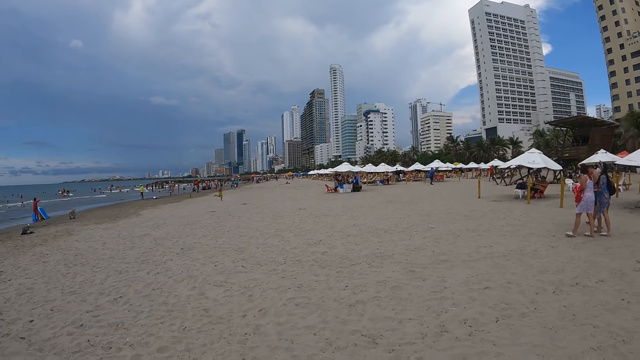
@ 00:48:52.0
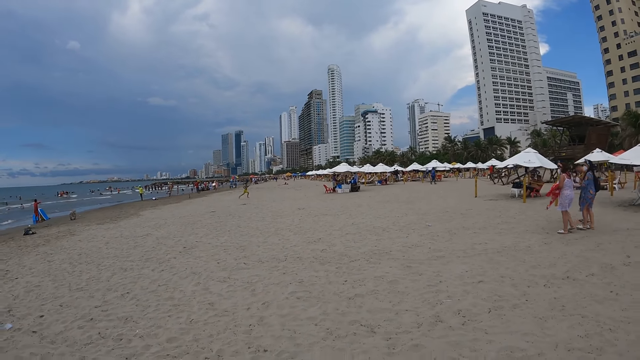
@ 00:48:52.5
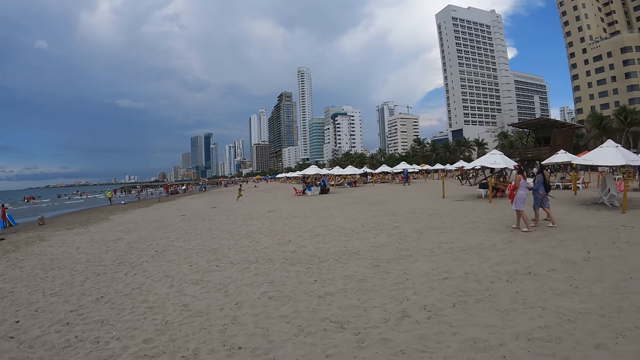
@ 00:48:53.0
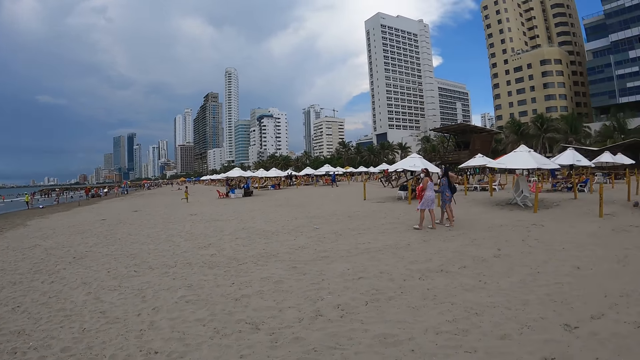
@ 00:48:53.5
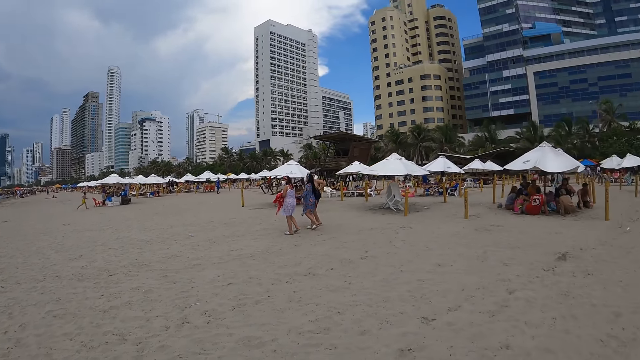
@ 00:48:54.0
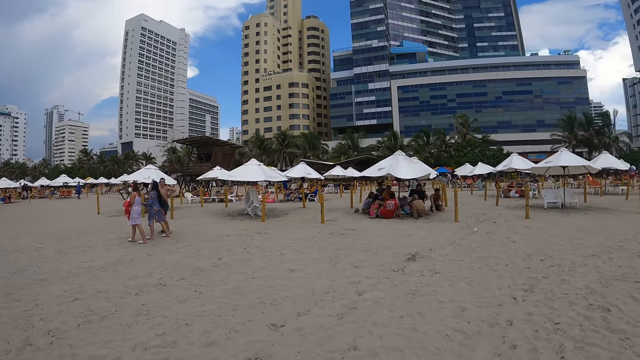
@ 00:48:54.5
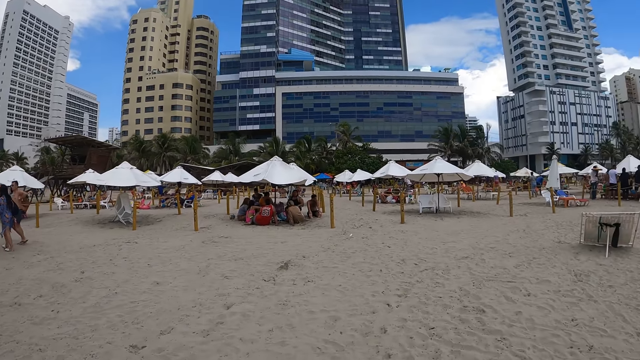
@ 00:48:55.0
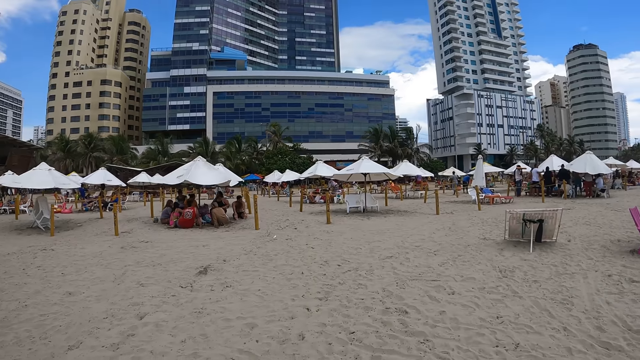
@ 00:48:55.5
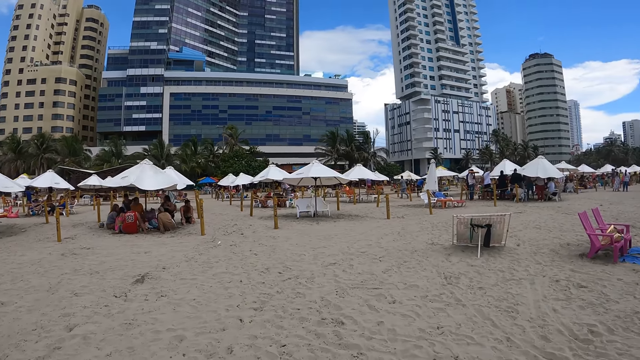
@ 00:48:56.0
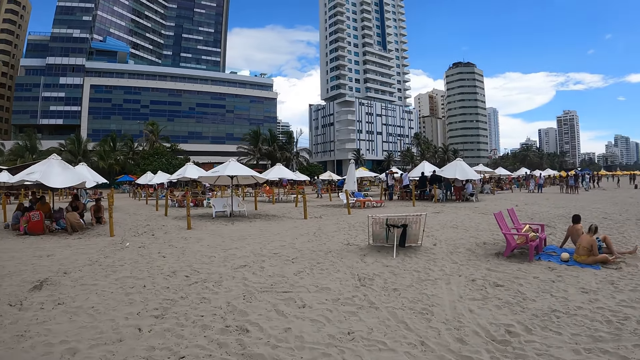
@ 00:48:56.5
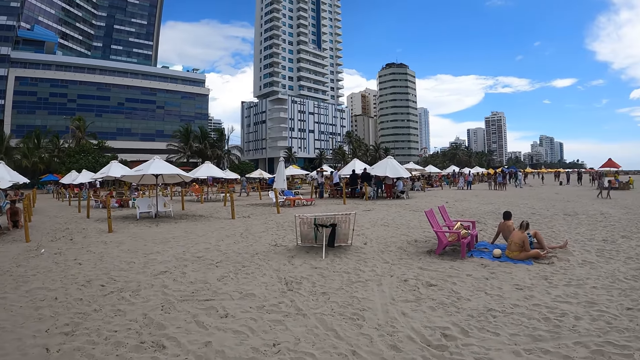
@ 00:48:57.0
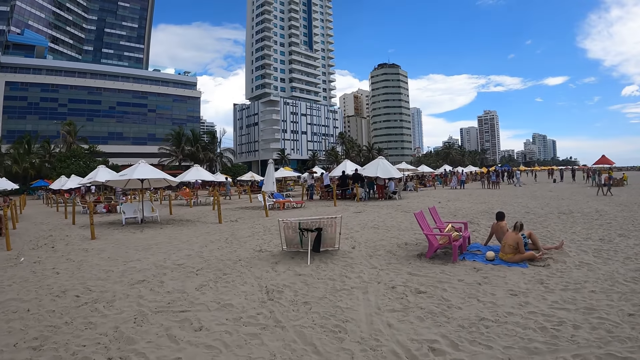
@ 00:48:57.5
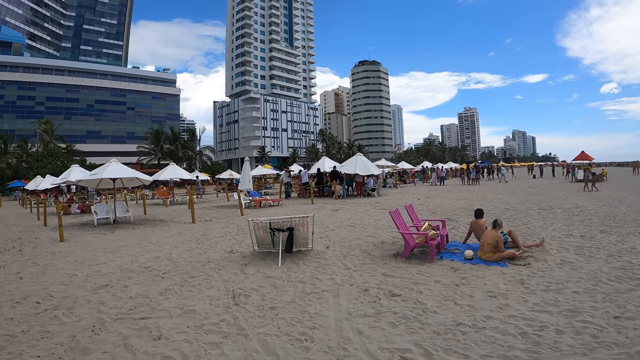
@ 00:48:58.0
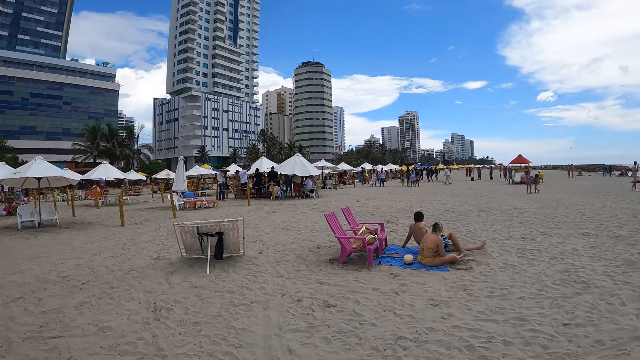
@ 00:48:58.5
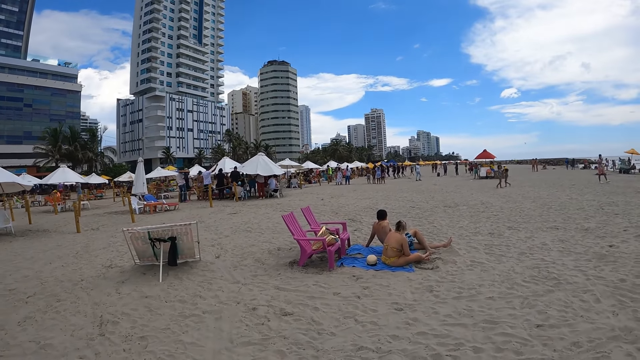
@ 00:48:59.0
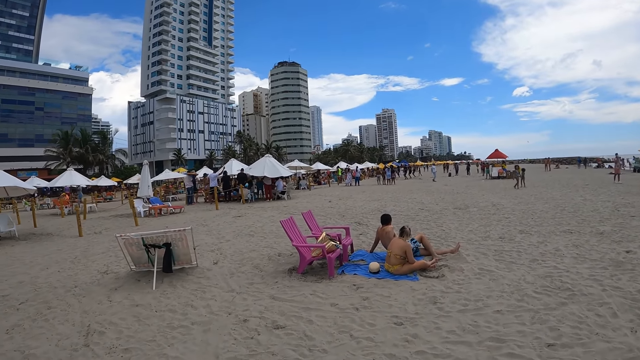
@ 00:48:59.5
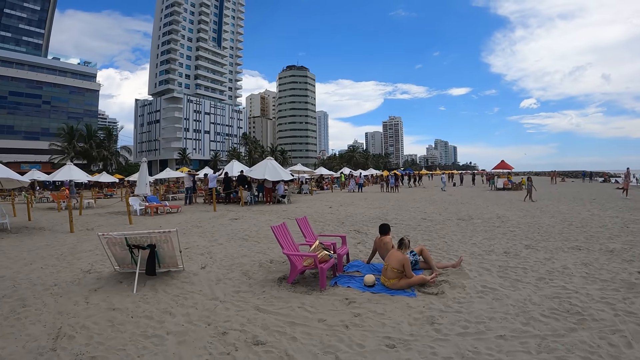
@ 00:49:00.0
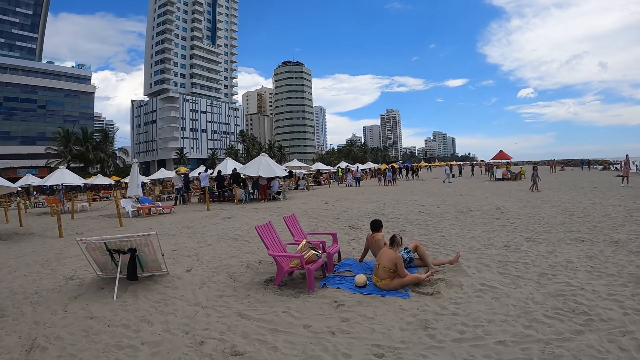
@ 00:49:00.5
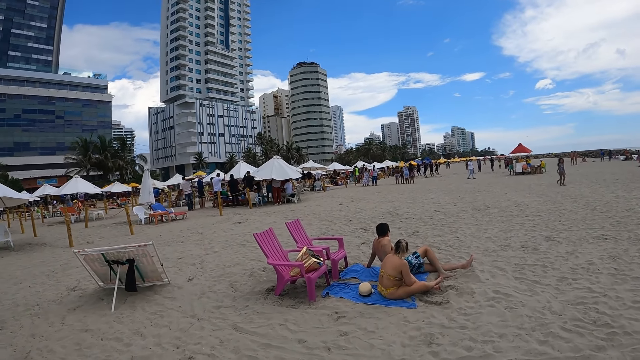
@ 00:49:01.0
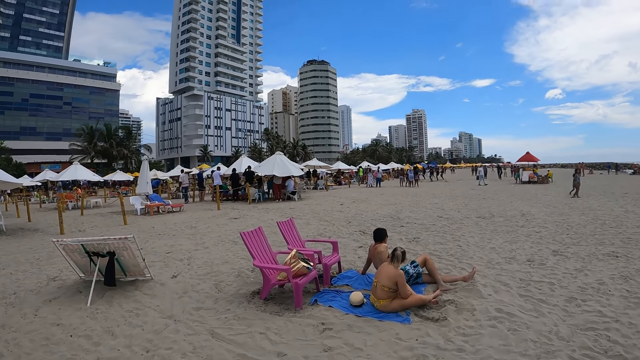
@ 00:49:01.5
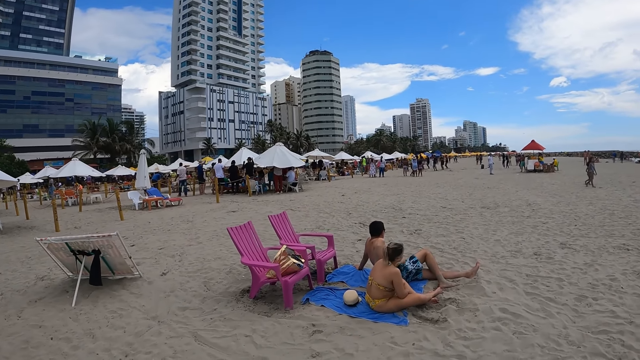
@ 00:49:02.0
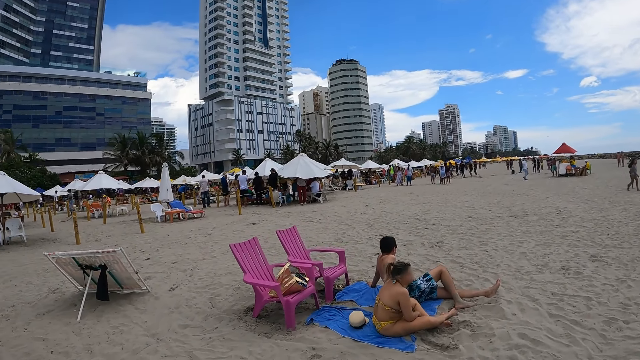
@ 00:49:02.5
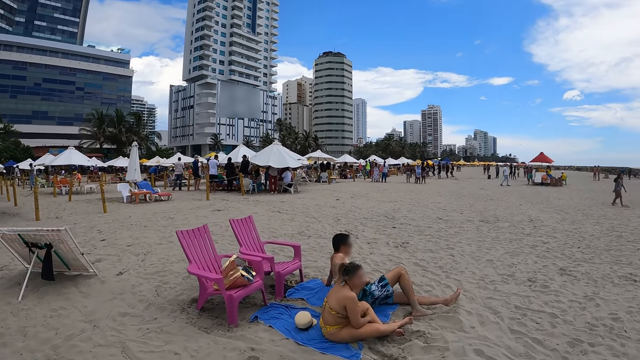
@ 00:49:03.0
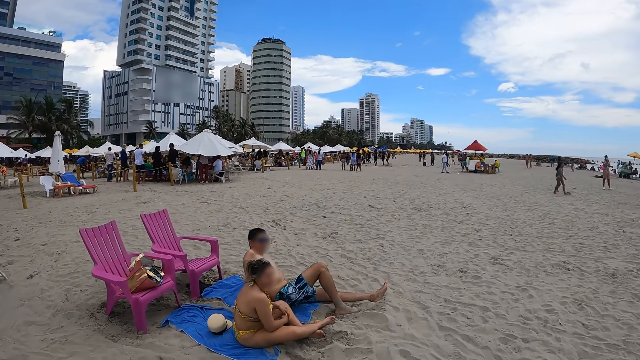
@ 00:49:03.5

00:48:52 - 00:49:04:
The camera wearer turns around. They walk on the beach. They walk on the beach again.

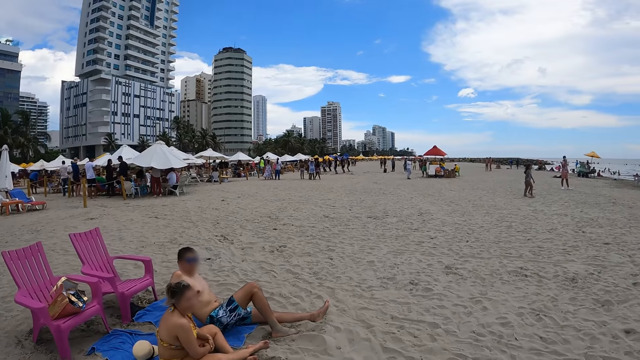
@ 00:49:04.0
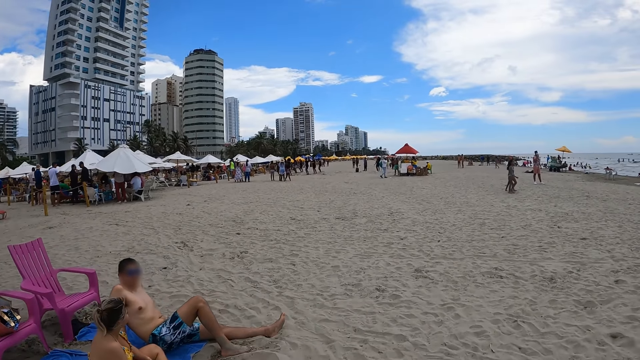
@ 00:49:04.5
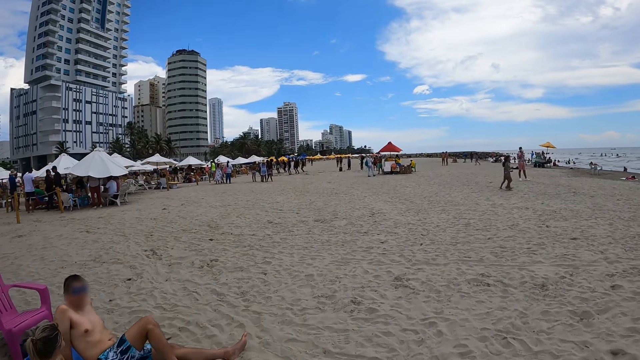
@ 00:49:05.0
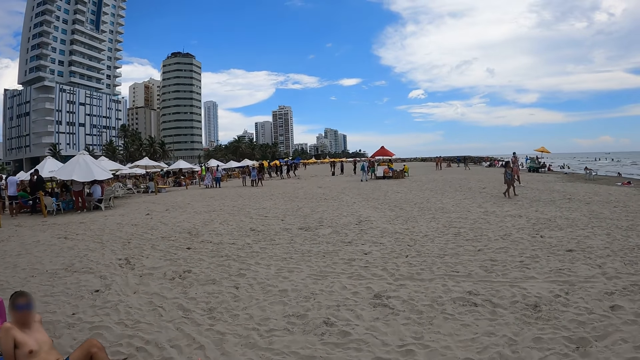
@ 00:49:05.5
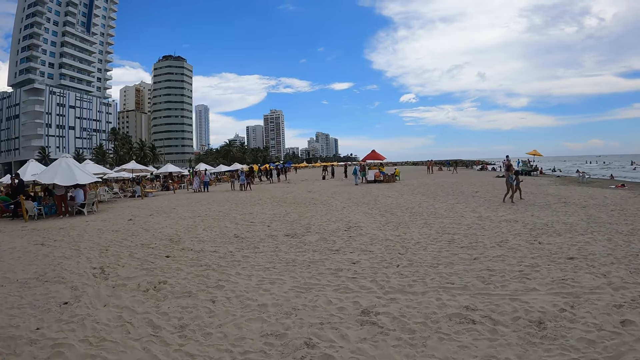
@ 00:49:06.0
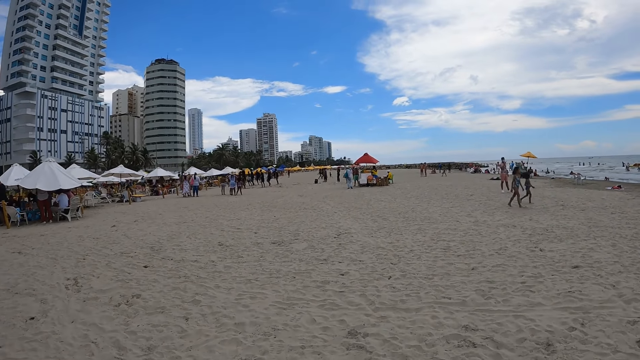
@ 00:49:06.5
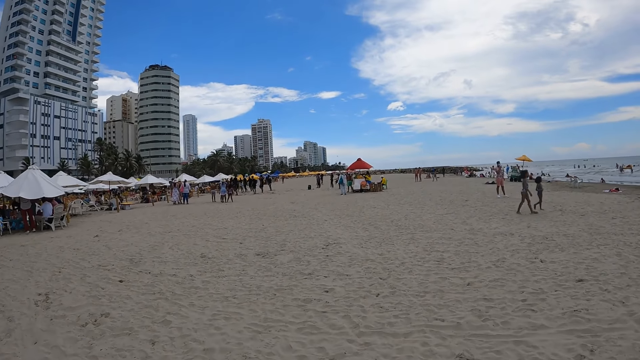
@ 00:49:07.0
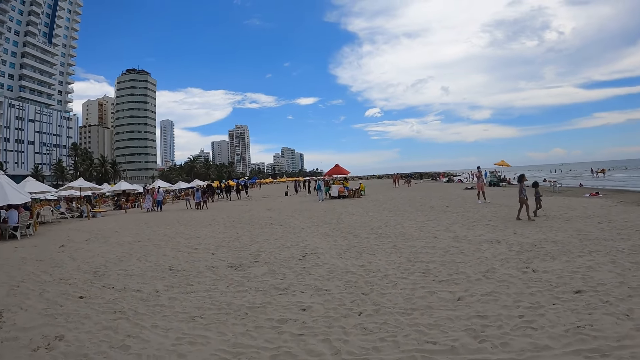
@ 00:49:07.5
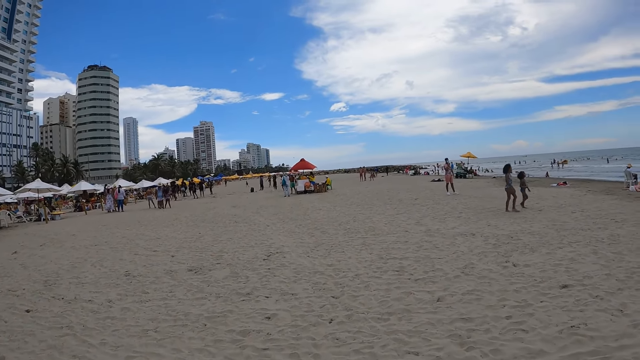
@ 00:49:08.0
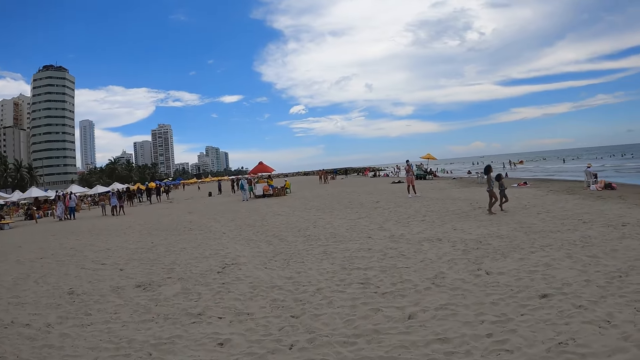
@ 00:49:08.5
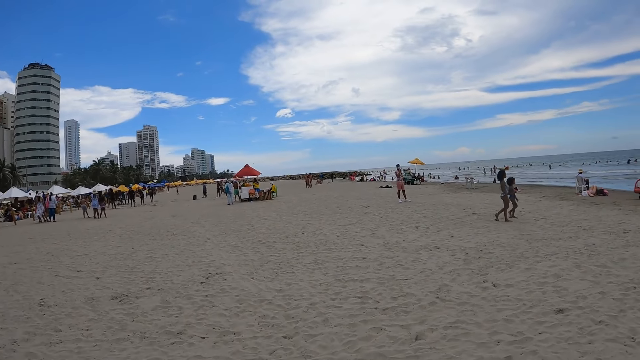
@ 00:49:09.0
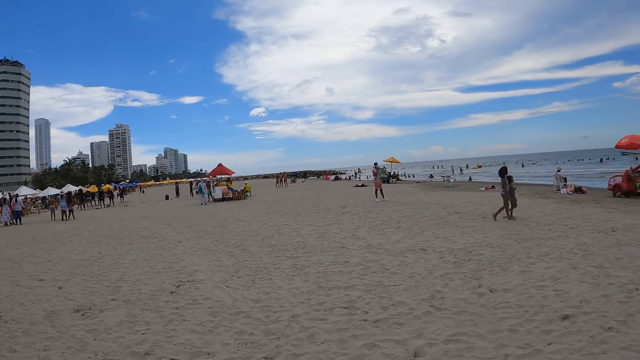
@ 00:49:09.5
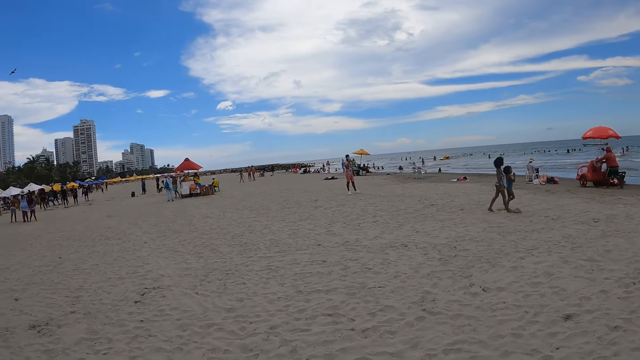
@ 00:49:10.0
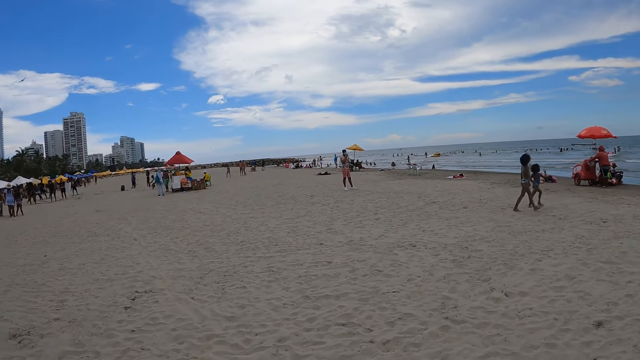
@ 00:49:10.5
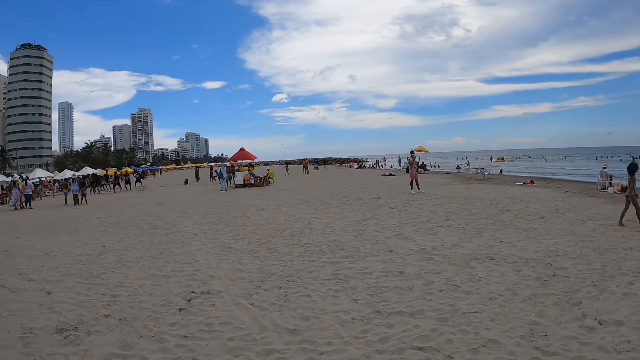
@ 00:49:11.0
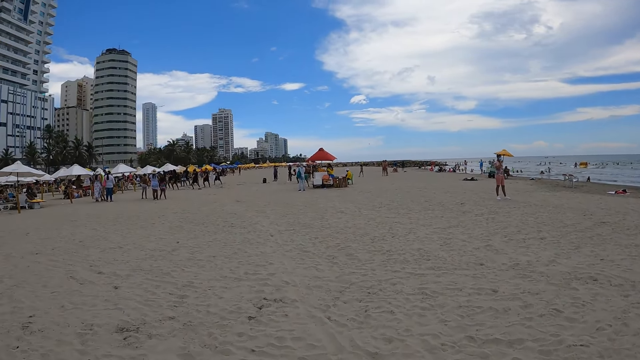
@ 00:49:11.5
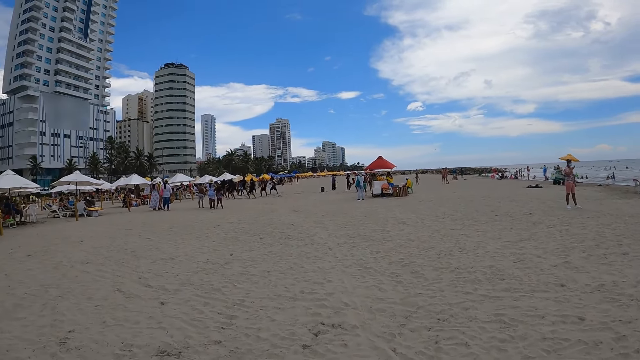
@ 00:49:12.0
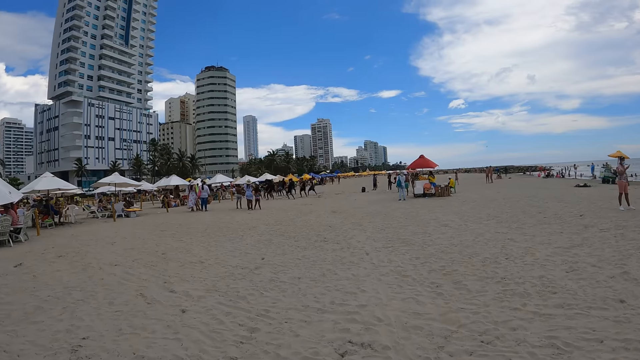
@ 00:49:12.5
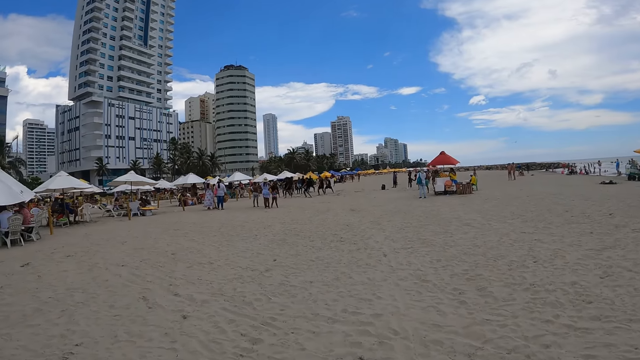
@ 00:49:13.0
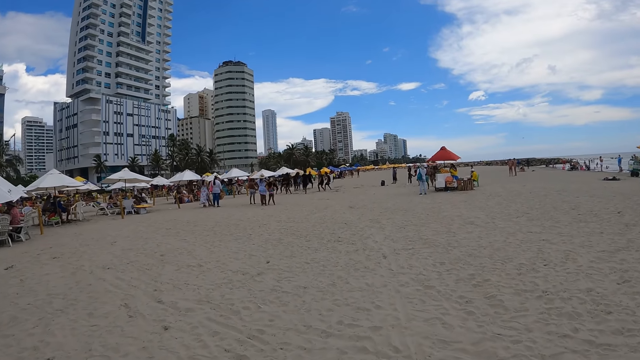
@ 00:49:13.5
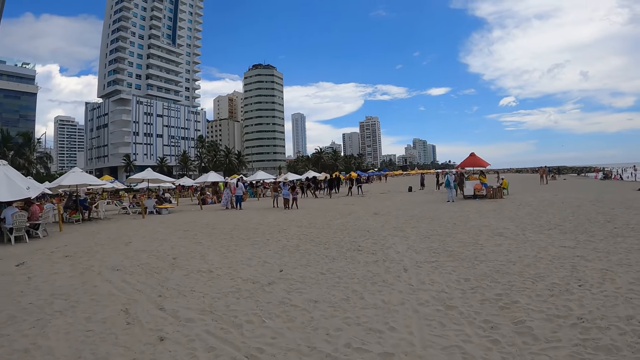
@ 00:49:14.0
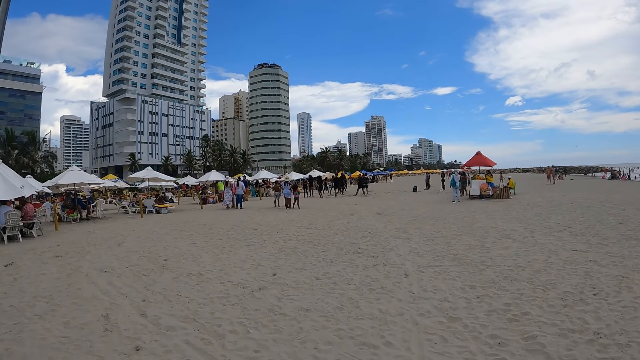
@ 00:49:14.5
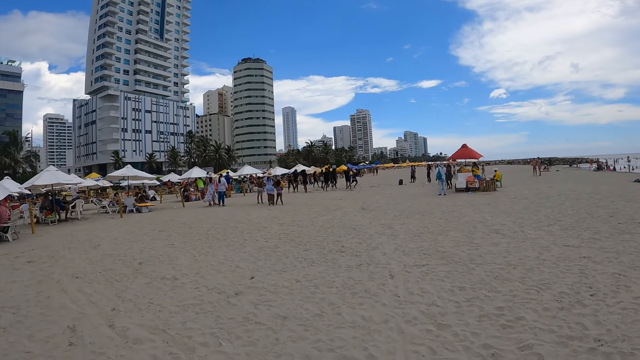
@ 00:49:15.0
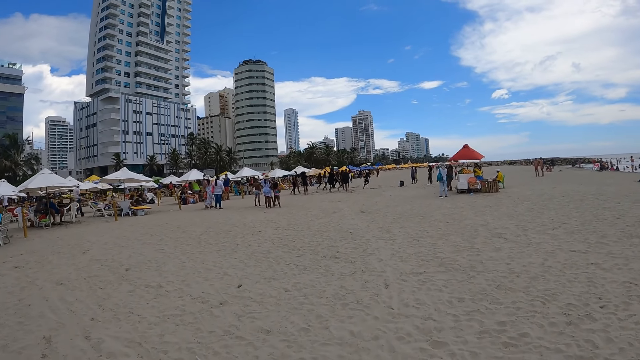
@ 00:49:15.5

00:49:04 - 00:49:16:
The camera wearer walks on the beach. They walk on the beach again. They look around. They walk on the beach.
